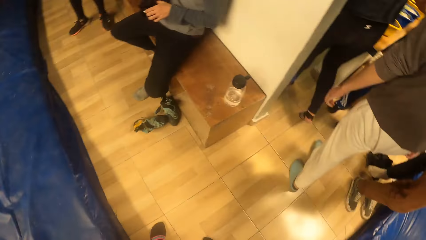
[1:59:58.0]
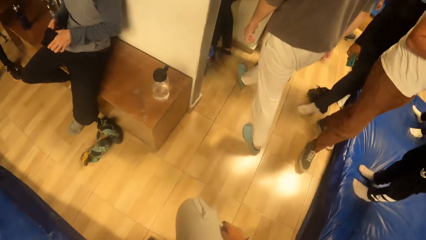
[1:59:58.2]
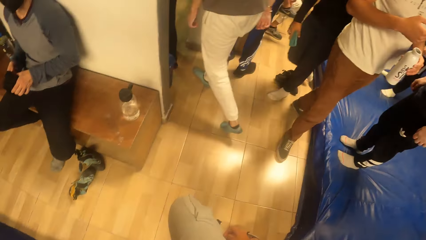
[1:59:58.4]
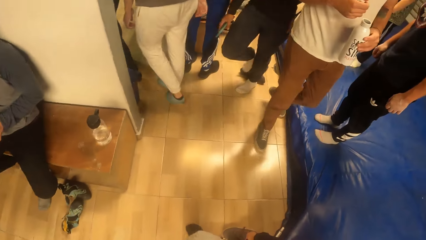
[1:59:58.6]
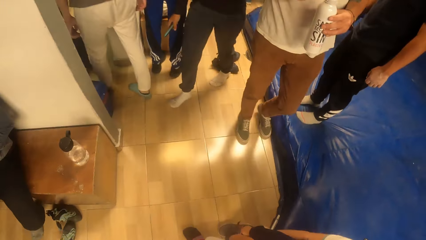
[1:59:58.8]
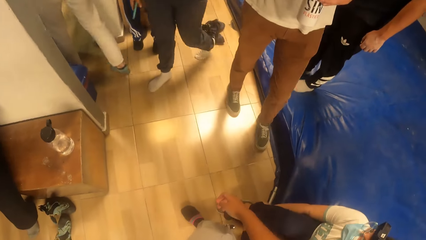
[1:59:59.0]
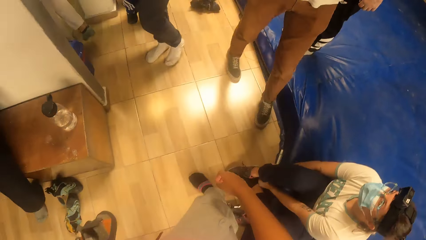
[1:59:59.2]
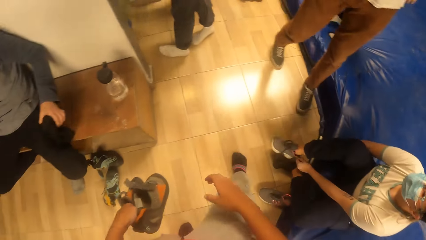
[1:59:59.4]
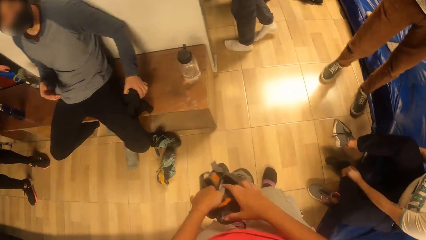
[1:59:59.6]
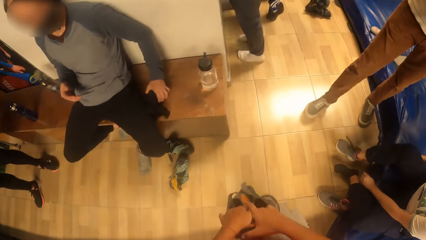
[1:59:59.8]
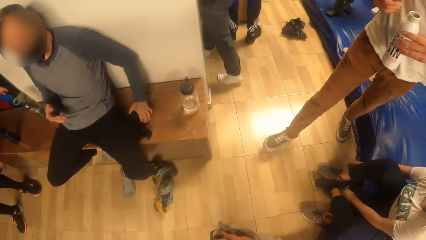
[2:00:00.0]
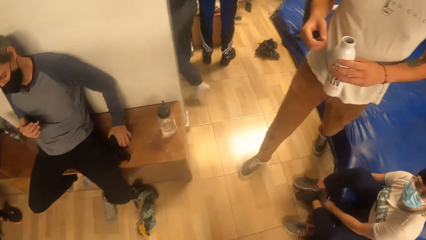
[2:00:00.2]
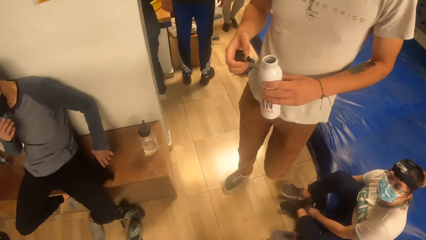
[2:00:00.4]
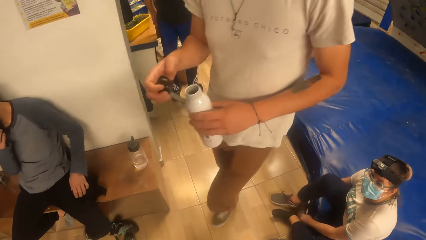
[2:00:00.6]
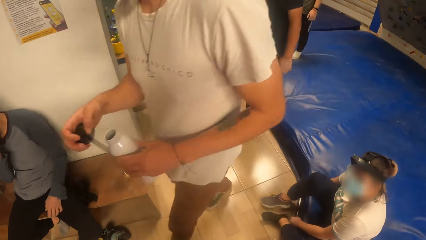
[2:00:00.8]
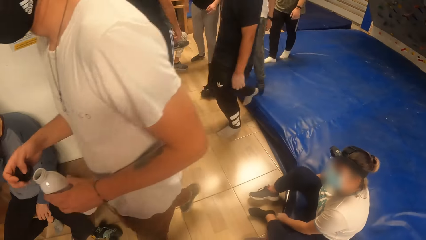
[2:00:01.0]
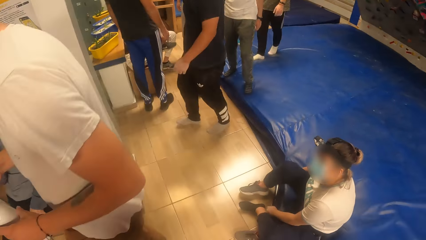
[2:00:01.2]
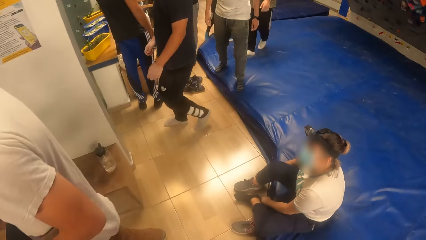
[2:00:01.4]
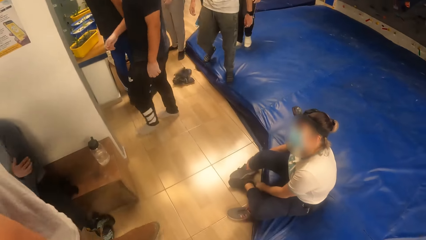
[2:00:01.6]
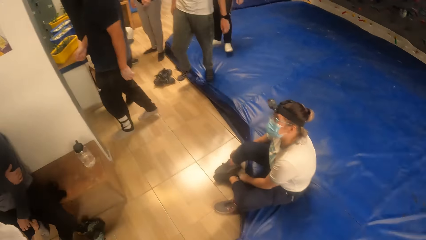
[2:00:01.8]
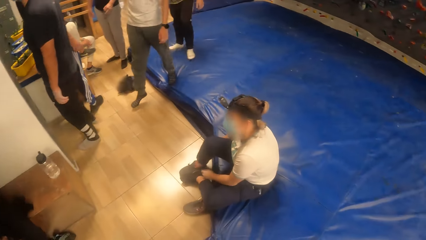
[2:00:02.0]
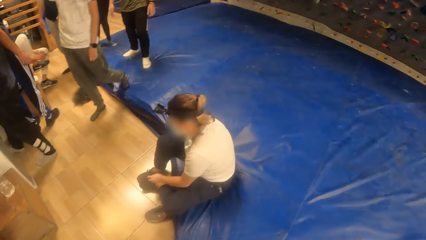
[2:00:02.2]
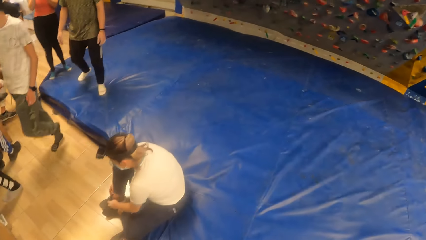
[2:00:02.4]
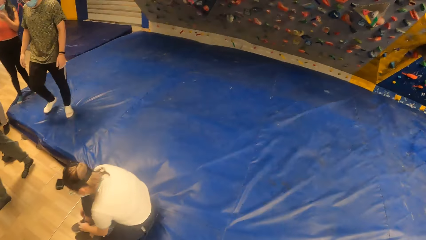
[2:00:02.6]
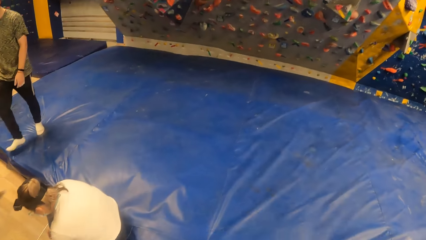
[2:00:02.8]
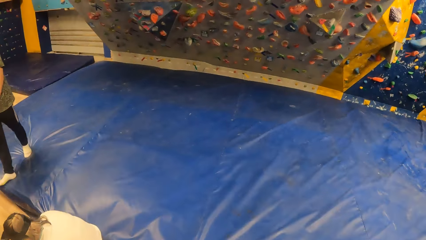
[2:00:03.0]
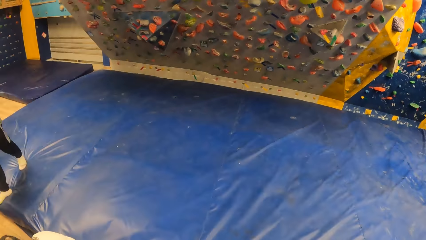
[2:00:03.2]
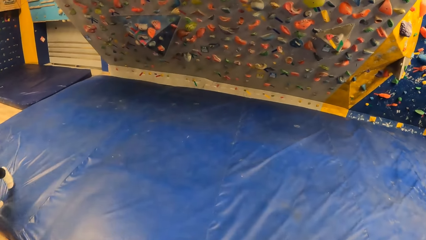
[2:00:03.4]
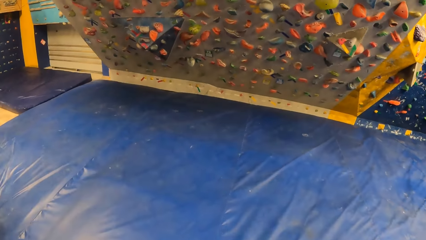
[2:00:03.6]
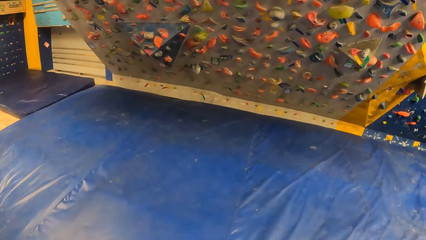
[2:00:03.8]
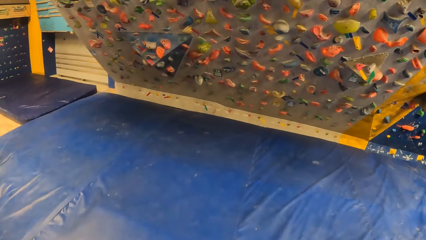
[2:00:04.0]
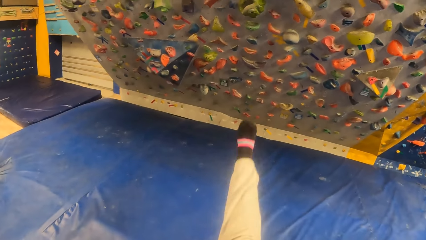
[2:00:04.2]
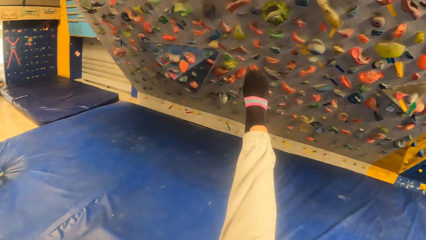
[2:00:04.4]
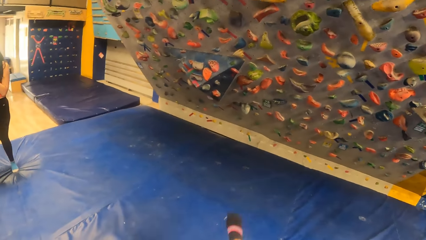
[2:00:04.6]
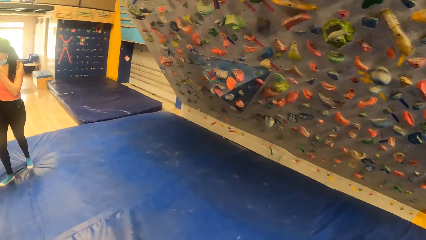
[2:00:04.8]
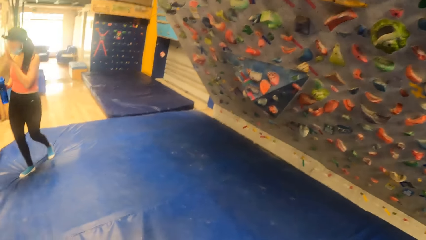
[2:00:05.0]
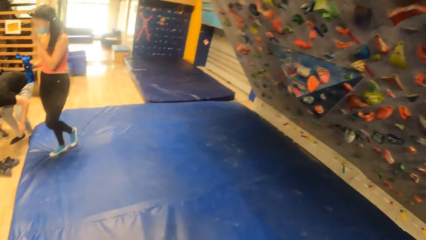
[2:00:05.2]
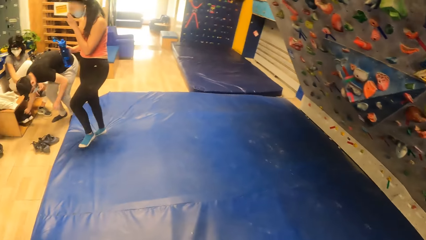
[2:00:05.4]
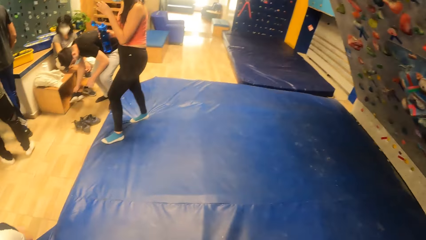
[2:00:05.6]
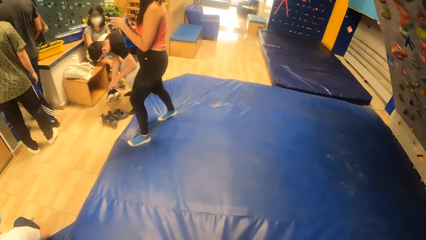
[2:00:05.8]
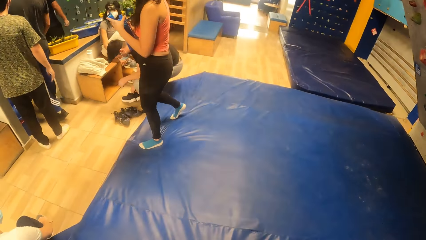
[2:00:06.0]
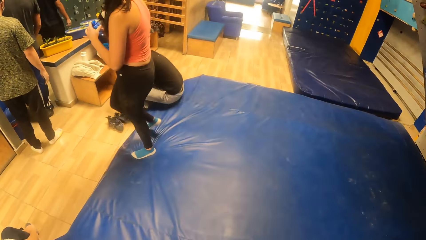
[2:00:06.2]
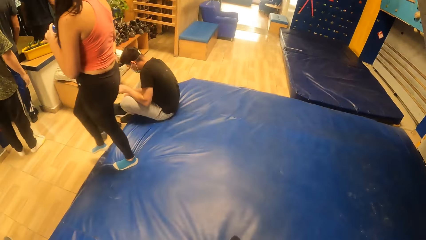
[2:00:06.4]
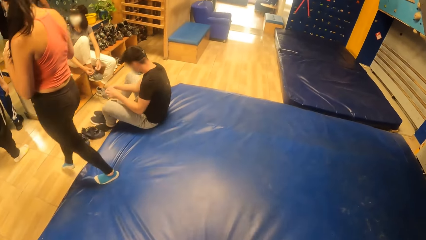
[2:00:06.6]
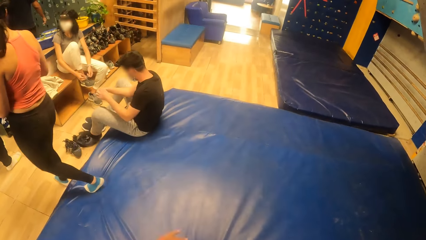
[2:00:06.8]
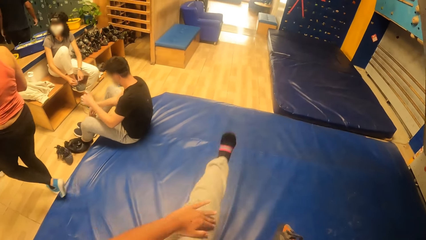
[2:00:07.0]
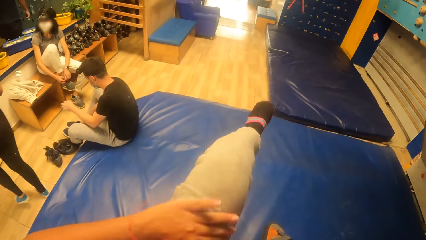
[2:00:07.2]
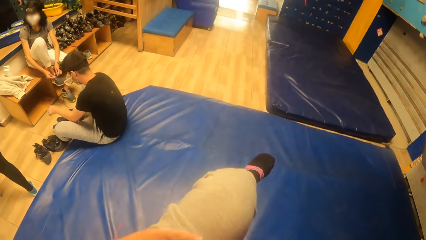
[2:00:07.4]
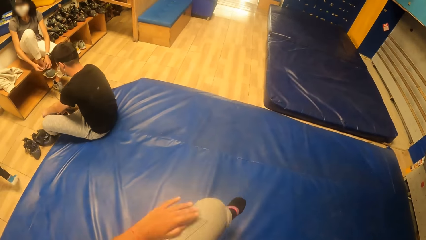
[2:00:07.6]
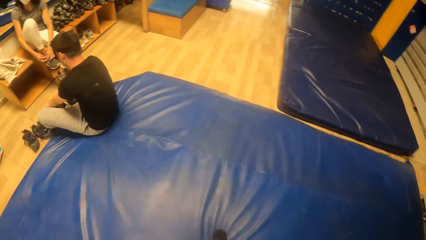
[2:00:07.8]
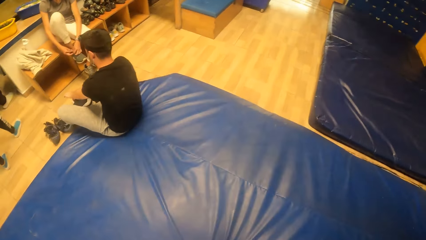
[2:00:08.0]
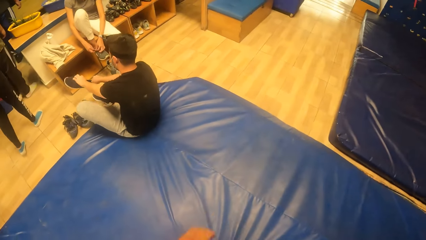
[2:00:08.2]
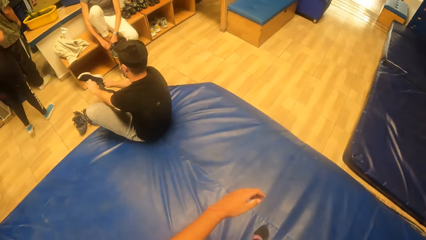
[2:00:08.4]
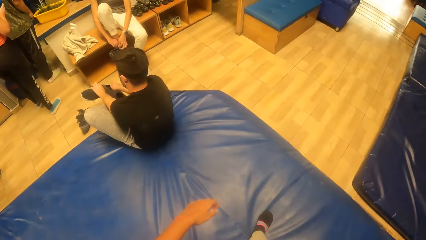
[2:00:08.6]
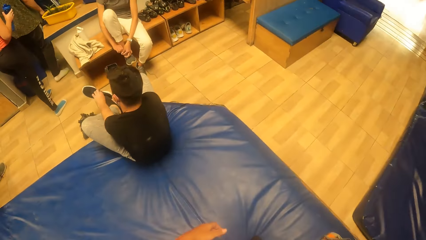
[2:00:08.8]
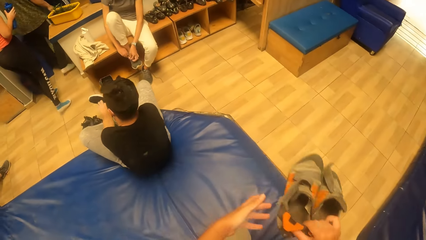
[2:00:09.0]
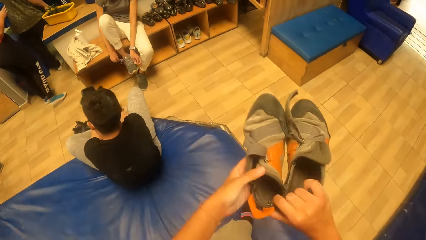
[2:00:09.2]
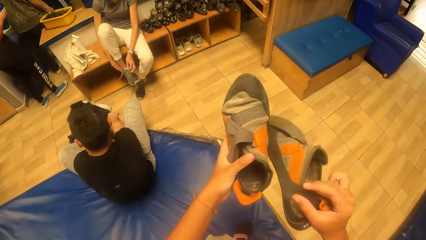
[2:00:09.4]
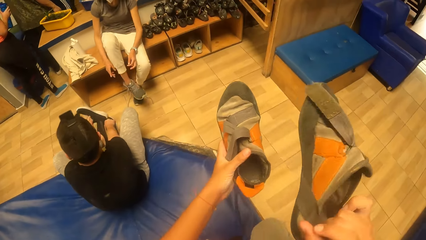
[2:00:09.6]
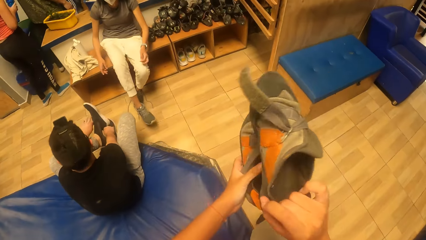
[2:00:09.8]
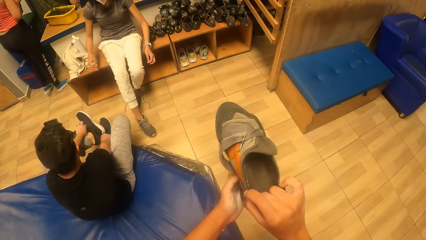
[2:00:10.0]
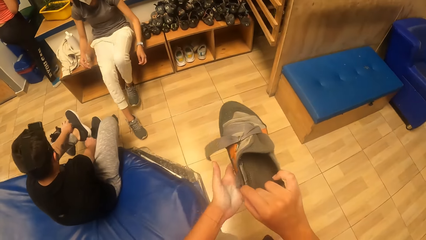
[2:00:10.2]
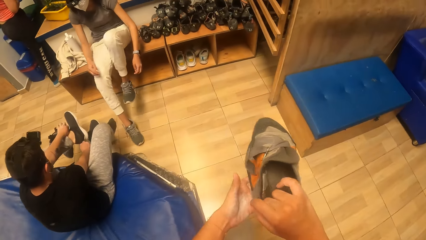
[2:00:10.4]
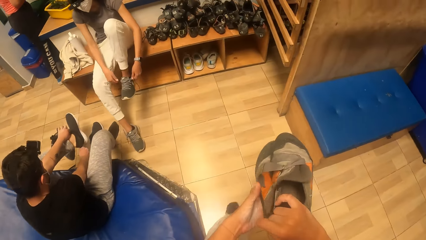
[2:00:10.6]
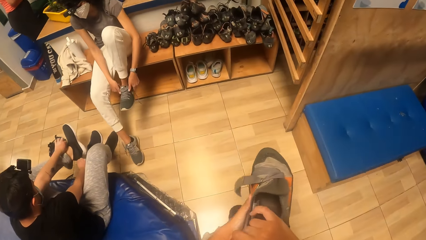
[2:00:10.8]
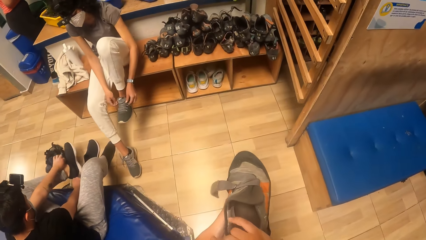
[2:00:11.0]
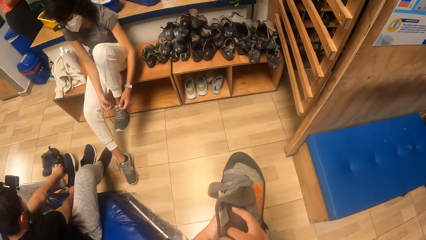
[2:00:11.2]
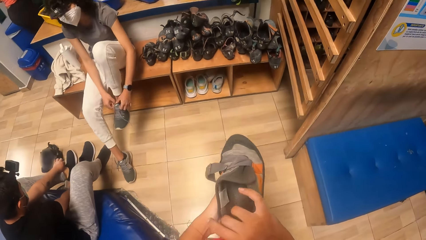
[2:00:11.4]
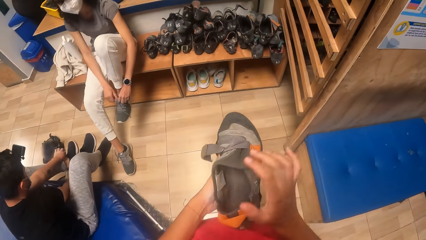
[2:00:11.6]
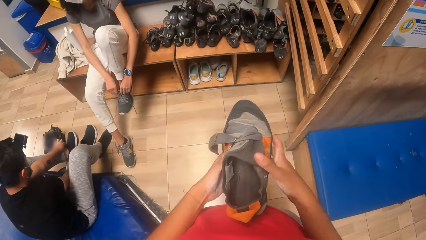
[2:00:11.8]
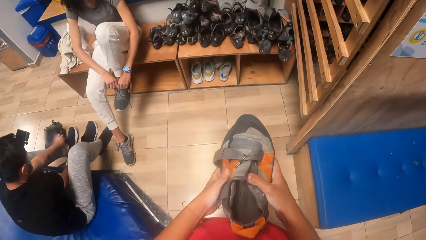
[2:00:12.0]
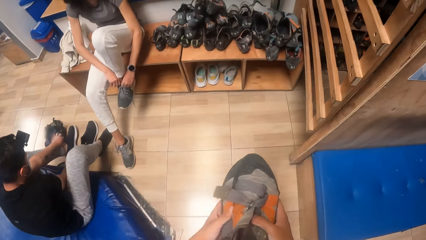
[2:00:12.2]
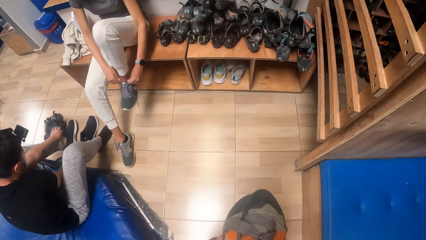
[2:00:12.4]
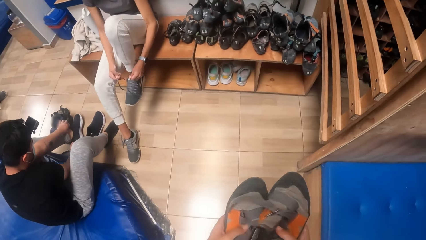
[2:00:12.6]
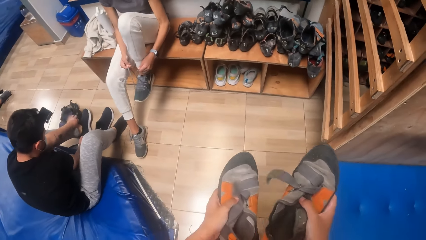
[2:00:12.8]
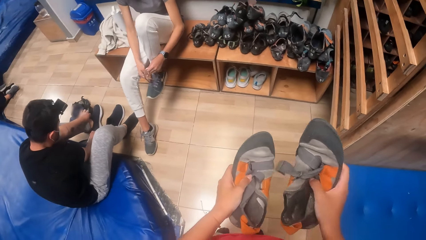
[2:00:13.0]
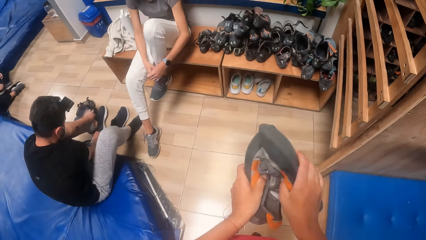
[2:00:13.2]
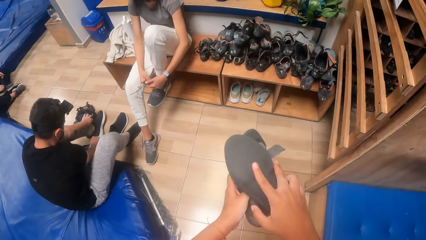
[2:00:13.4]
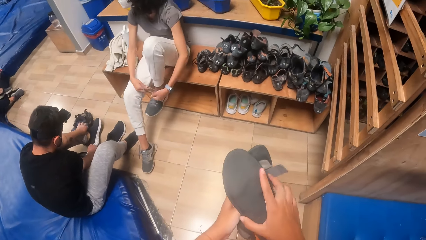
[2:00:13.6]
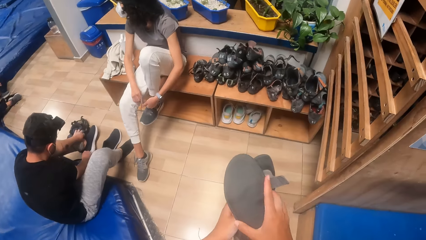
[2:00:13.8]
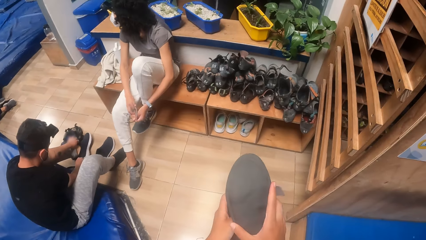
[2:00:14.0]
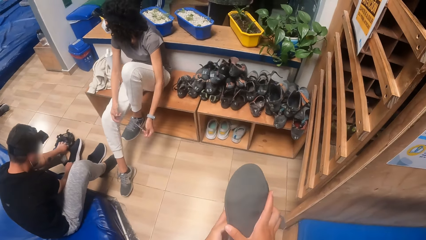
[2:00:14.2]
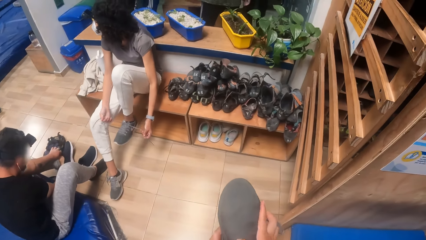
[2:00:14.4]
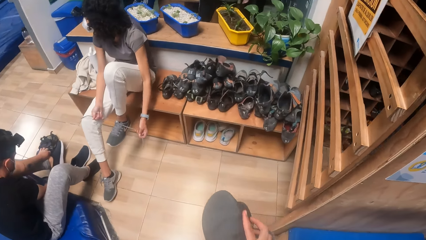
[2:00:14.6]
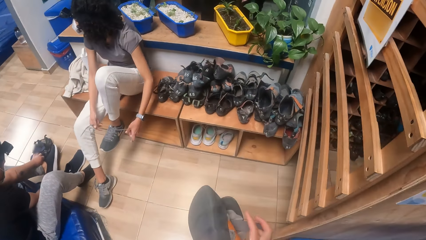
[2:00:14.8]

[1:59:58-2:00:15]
The camera wearer moves the leg. They hold the shoes with both hands. They stare around. They walk around. They swing the leg in the air. They put the leg down. They walk around. They swing the leg in the air. They put the leg down. They look around. They walk around.
